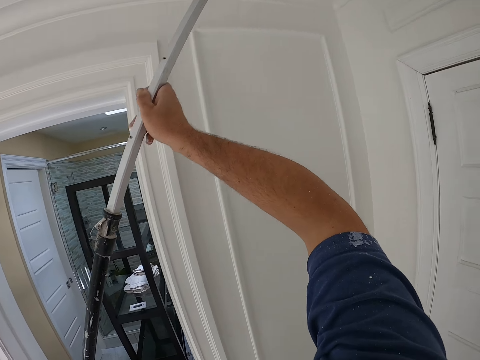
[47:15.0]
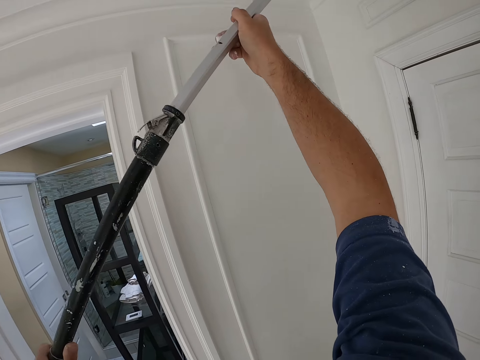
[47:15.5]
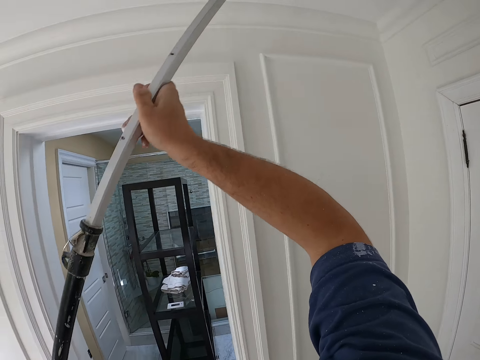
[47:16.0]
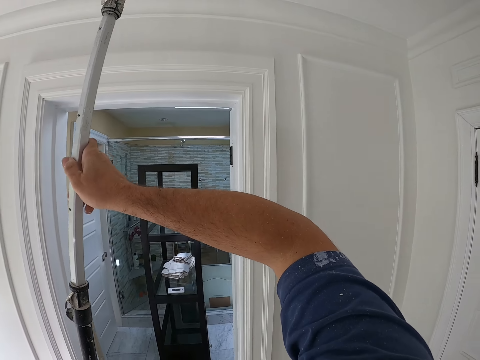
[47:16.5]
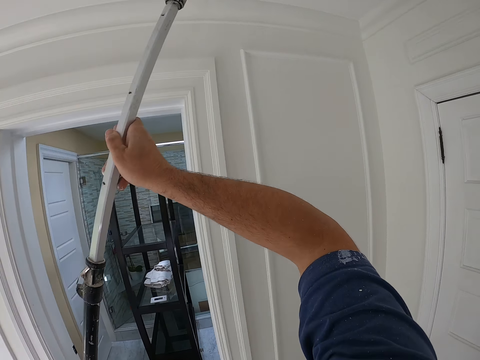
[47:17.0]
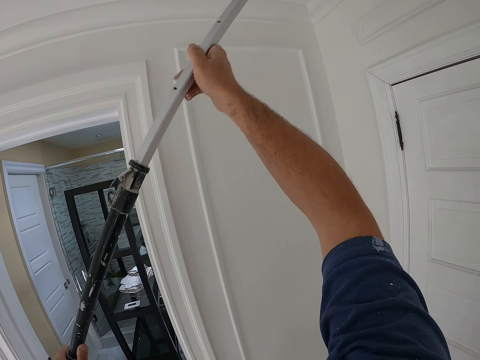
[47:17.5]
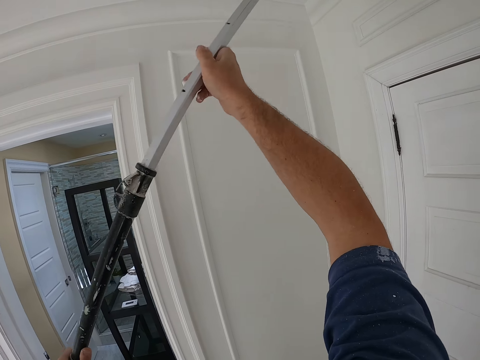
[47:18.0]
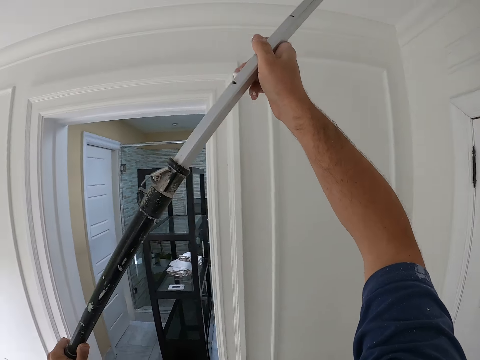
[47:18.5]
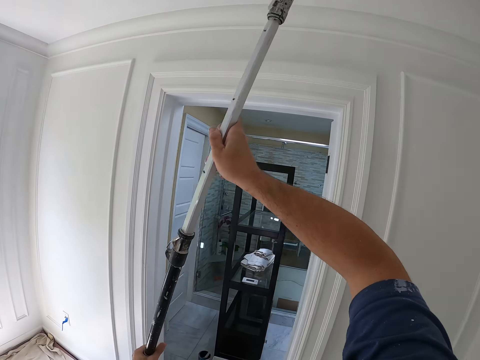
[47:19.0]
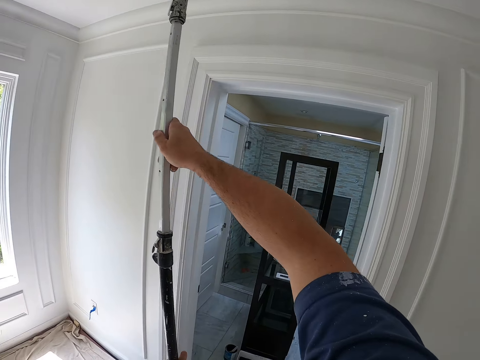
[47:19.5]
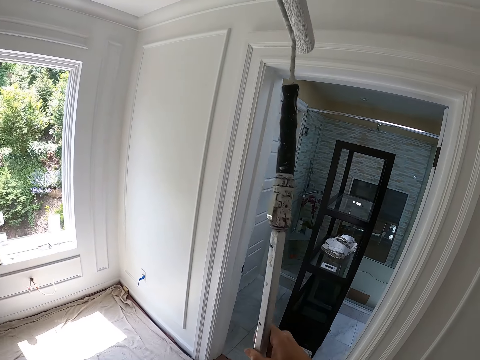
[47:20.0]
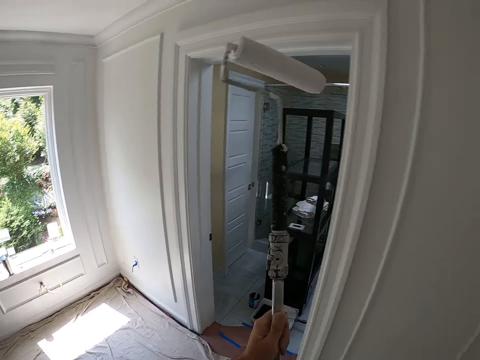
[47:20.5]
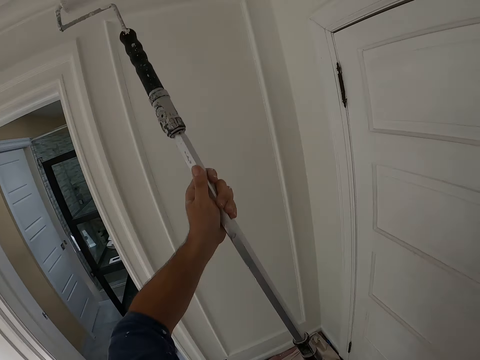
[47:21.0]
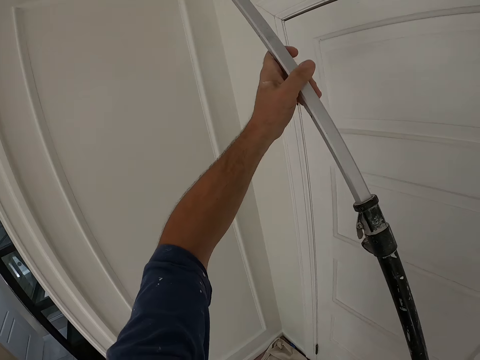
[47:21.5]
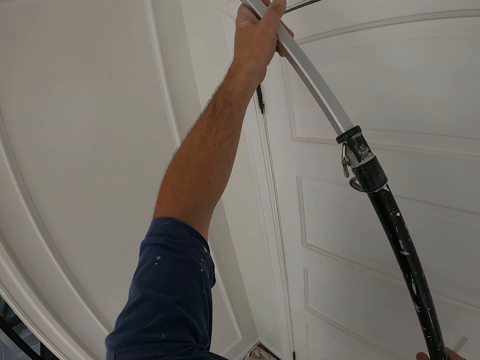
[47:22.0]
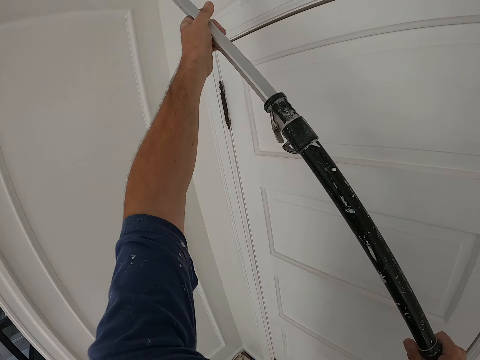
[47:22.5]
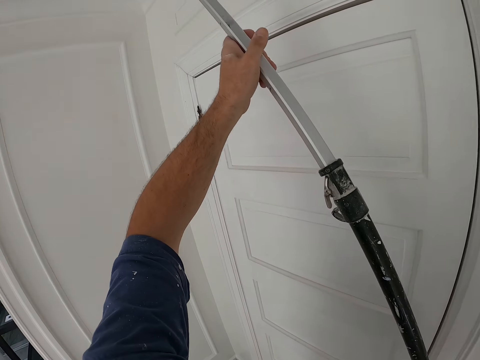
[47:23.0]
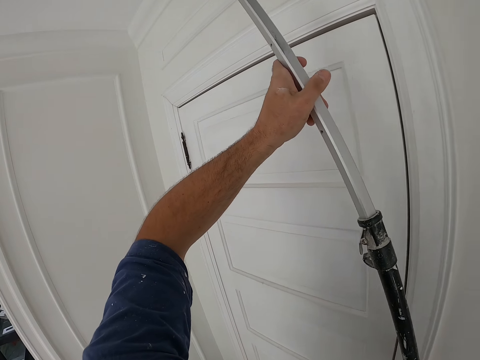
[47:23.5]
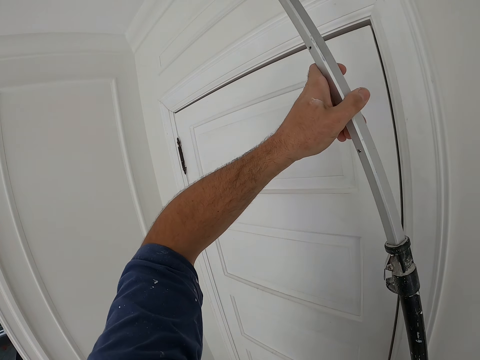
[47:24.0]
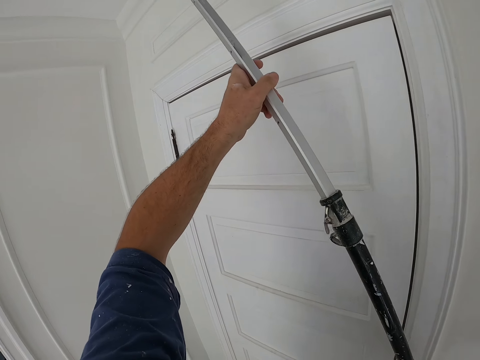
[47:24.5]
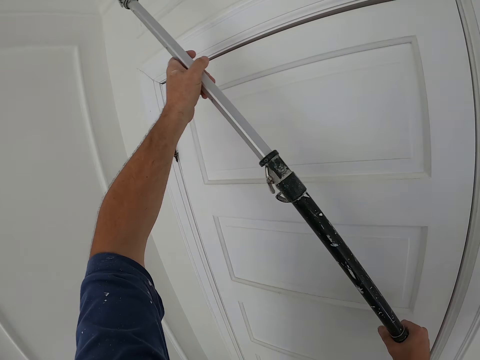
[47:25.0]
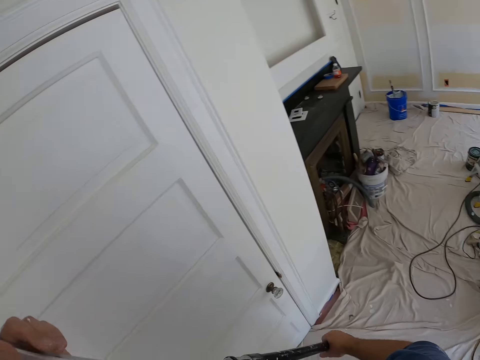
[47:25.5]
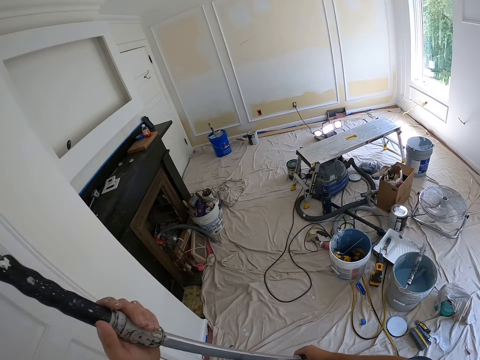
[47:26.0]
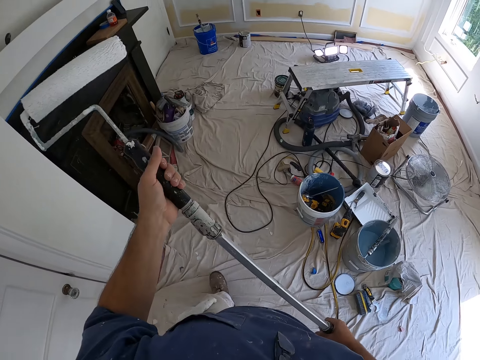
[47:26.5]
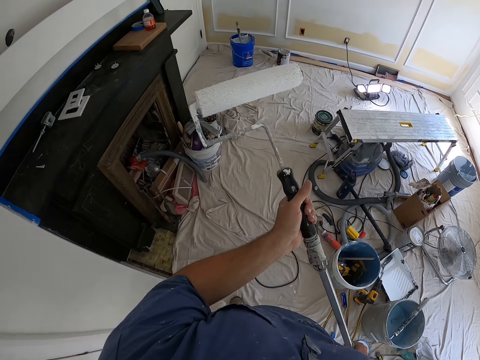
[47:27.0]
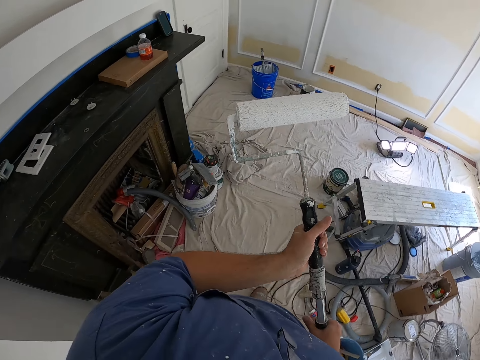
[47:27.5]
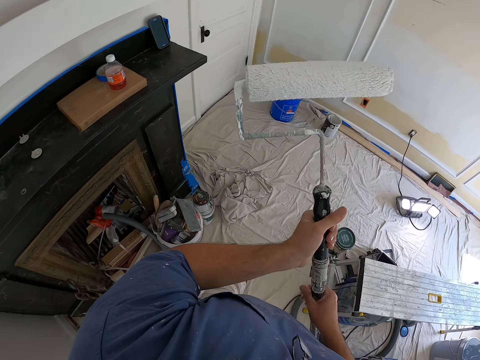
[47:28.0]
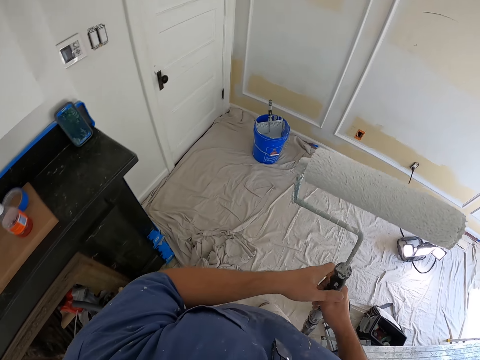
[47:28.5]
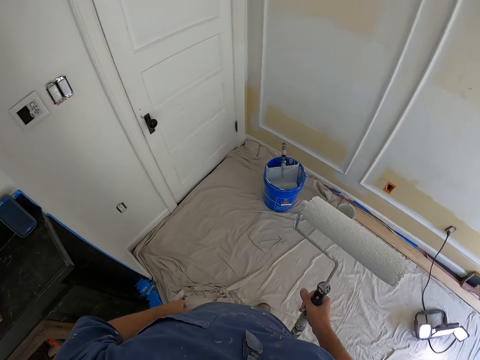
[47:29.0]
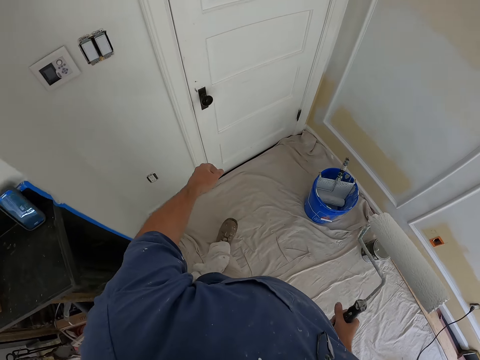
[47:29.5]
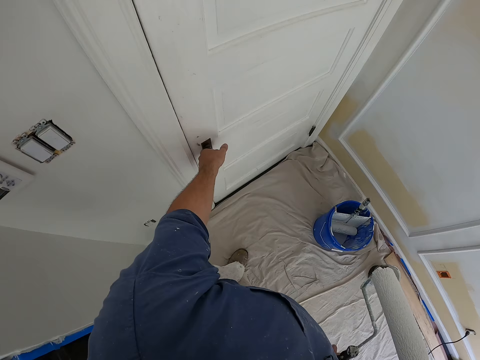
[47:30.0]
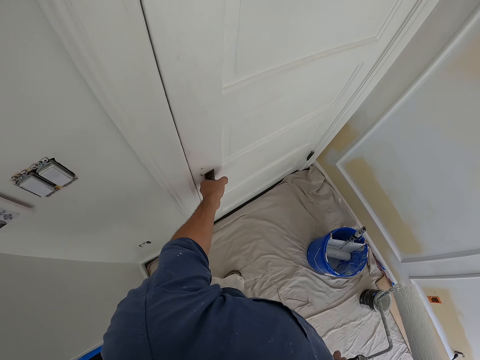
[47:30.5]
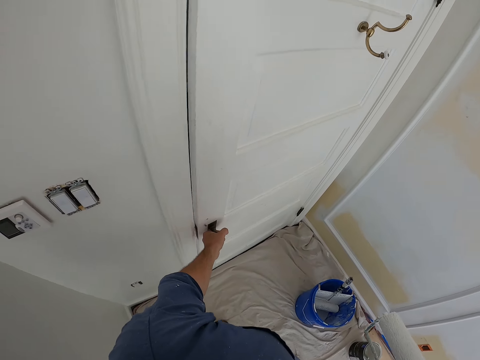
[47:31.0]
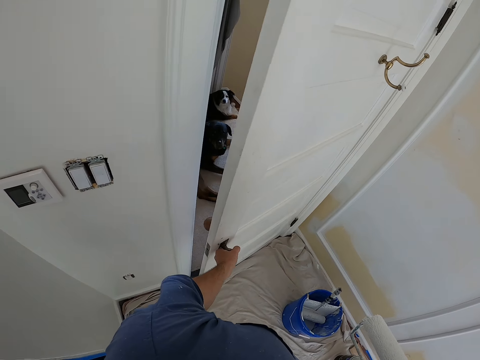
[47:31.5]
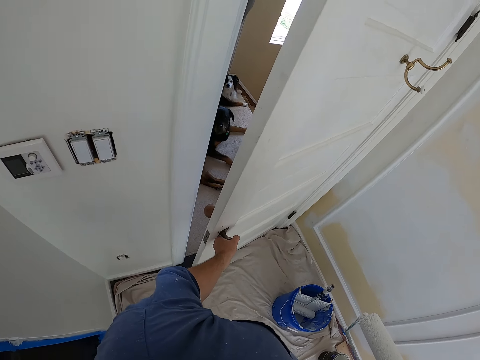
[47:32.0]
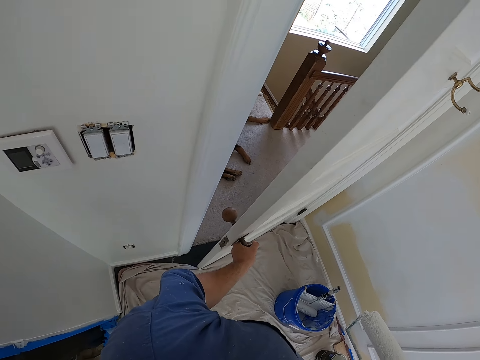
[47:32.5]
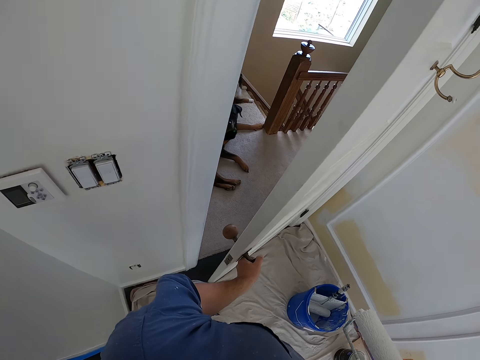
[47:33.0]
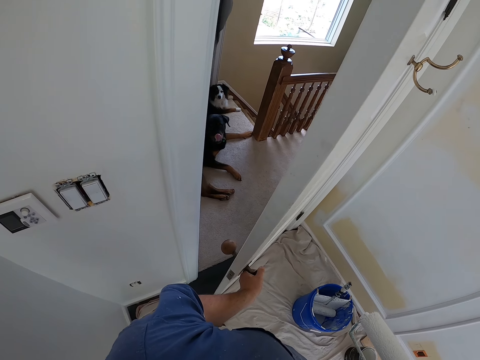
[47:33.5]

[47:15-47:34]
The camera wearer drops the paint brush. He lifts the paint brush. He paints the room. He walks towards a door. He drops the paint brush. His left hand lets go of the brush. He opens the door with his left hand.

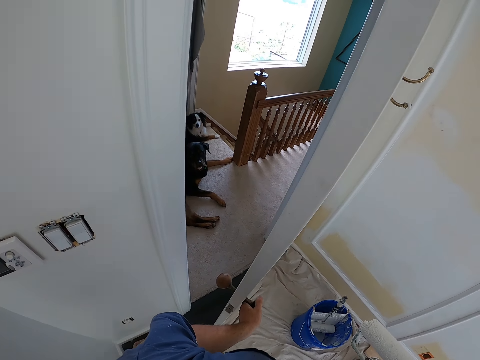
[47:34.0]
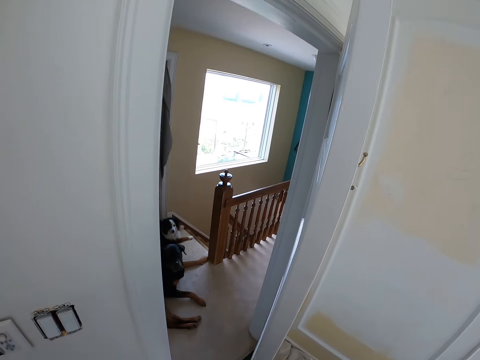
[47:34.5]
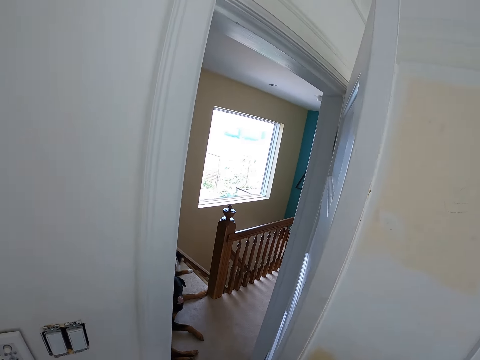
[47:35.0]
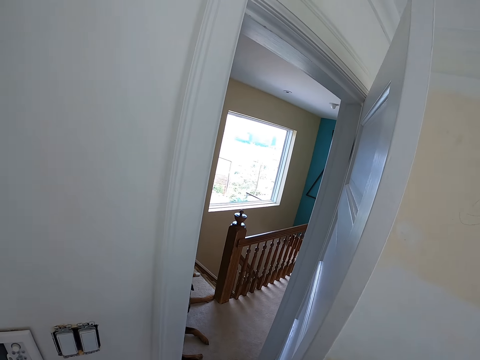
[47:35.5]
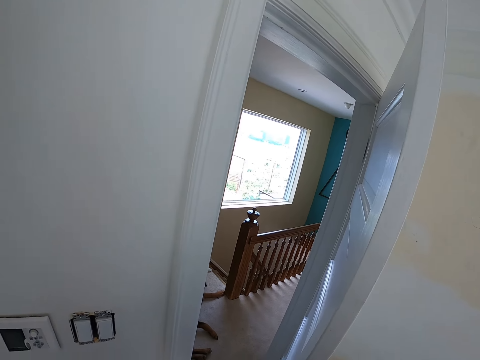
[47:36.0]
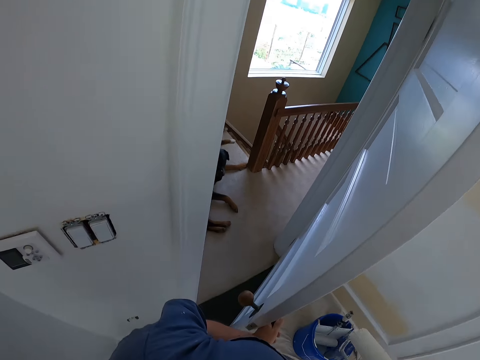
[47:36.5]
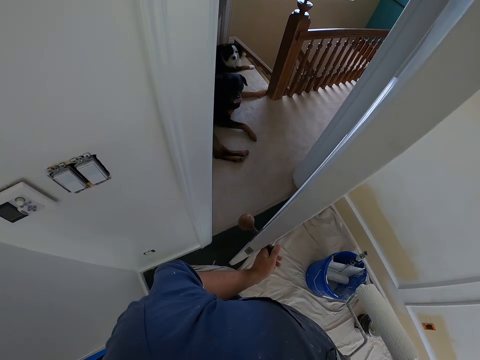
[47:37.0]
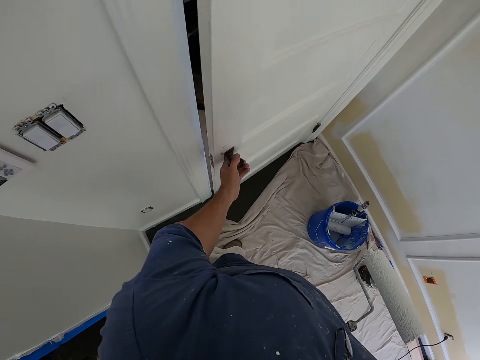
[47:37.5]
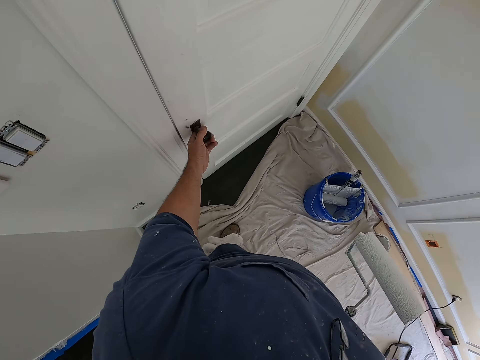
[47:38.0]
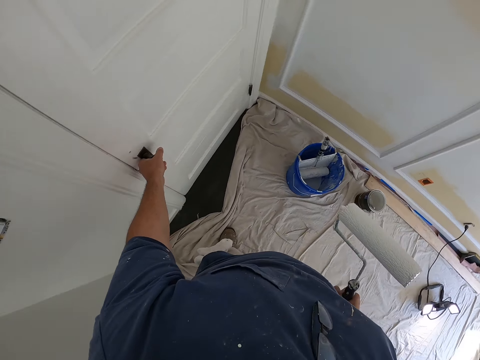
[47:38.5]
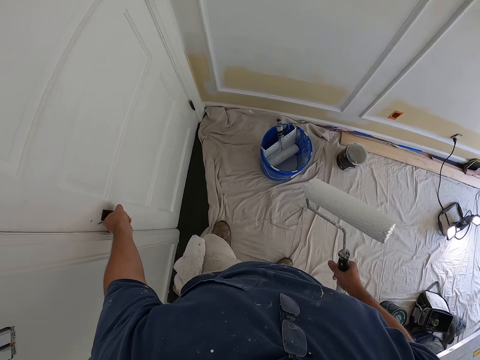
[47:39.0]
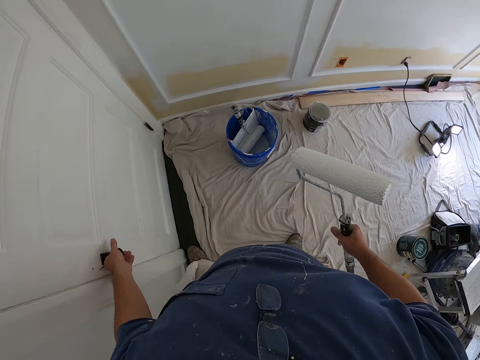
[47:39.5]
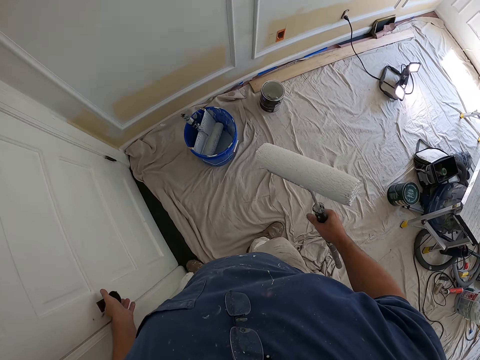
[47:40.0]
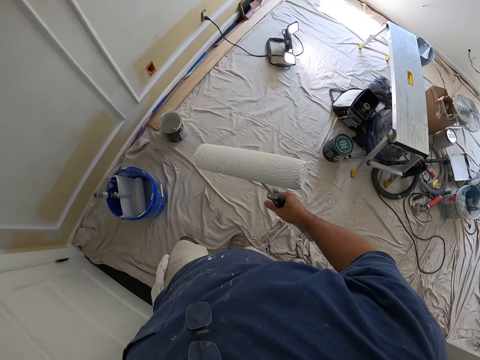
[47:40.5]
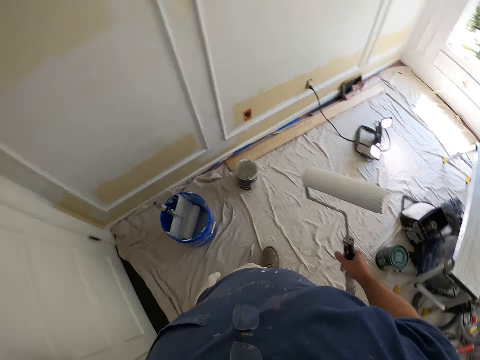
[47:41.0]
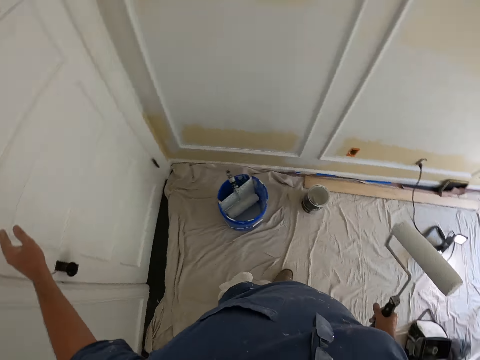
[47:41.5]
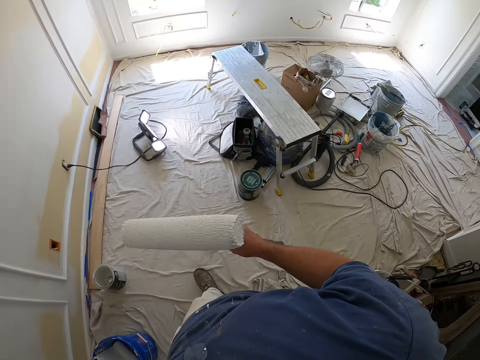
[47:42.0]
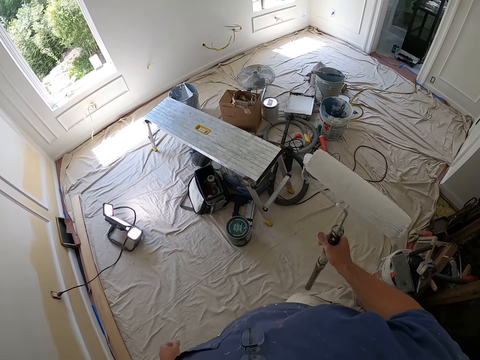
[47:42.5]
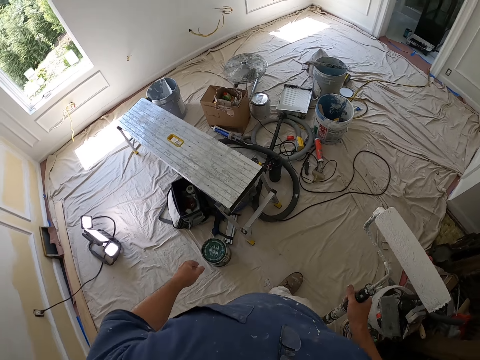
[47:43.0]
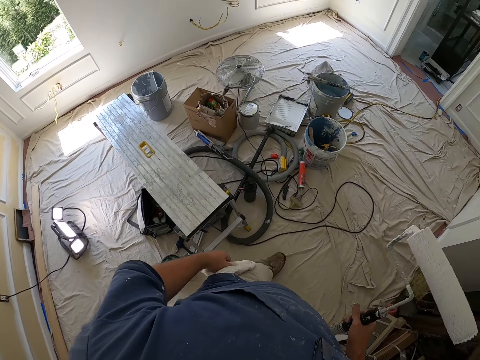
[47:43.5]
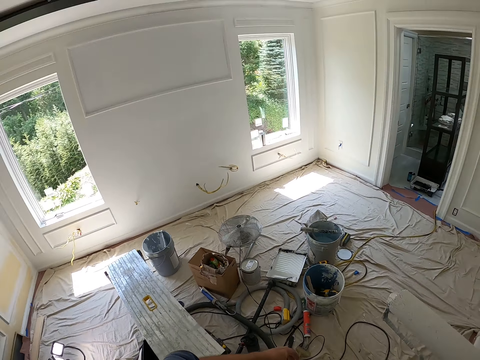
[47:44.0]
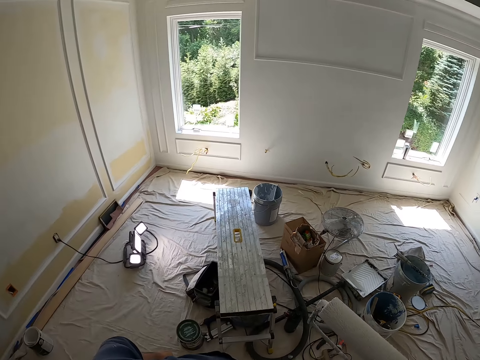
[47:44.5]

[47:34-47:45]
The camera wearer opens the door with his left hand. His left hand closes the door. He walks towards the paint bucket. He walks in the room.
